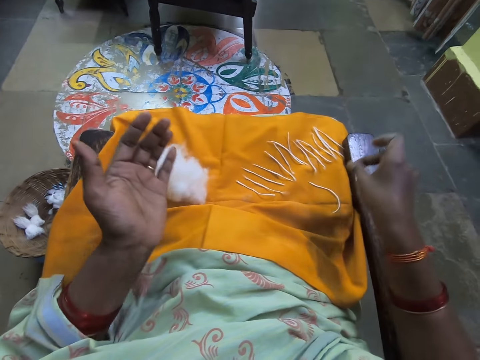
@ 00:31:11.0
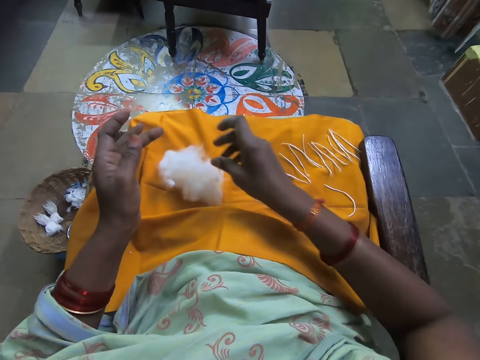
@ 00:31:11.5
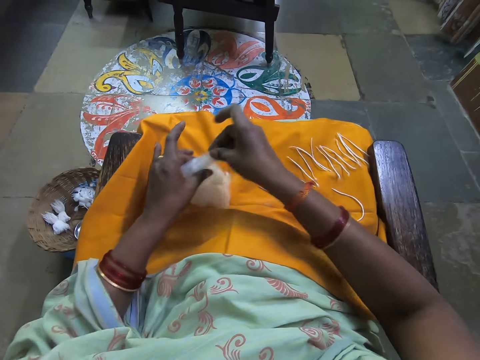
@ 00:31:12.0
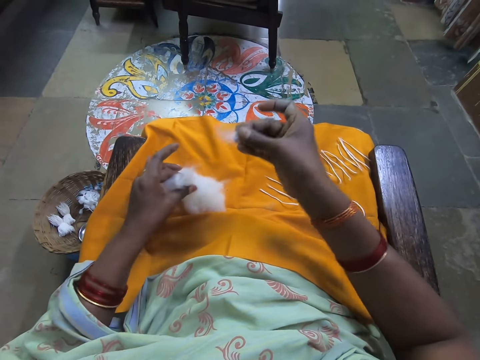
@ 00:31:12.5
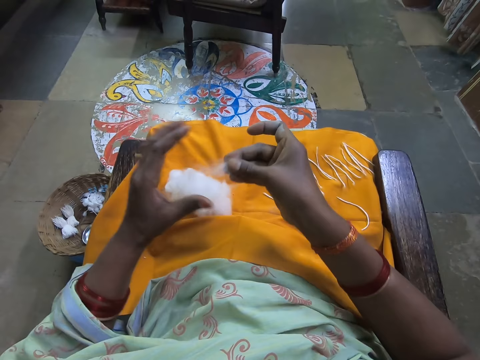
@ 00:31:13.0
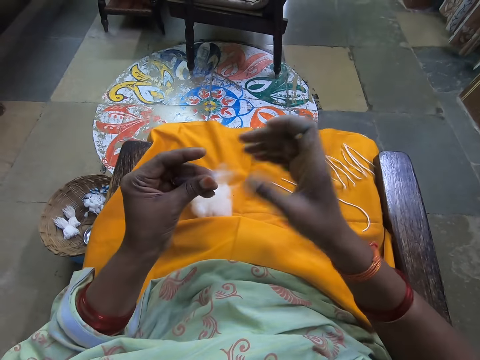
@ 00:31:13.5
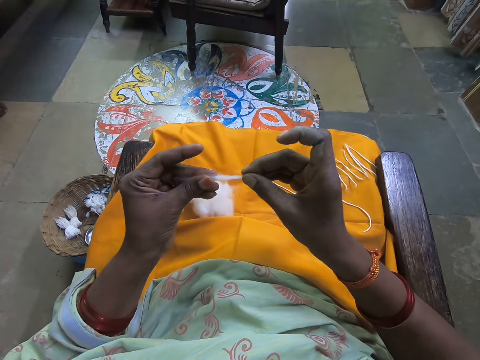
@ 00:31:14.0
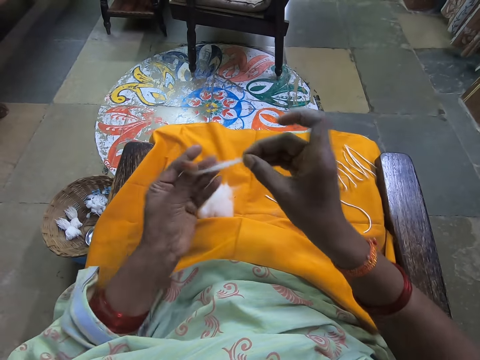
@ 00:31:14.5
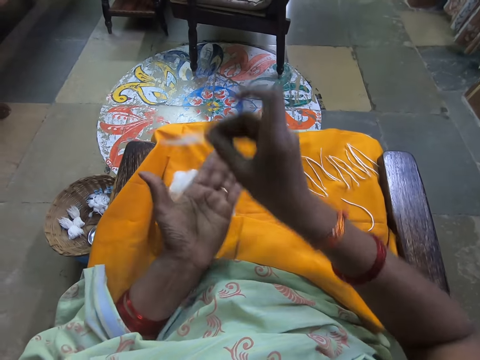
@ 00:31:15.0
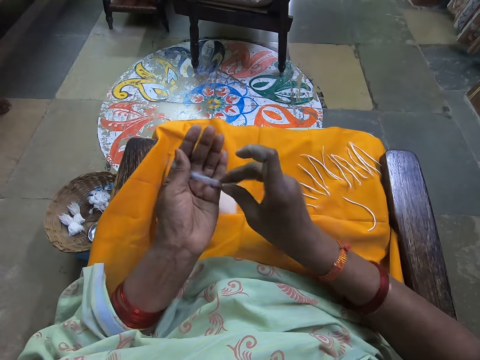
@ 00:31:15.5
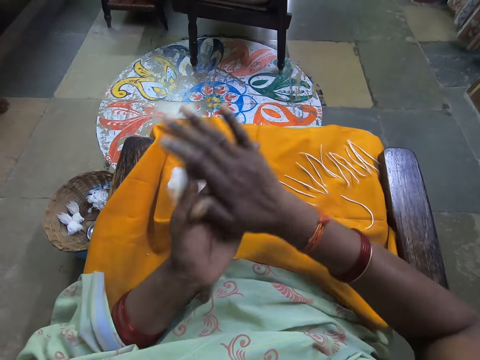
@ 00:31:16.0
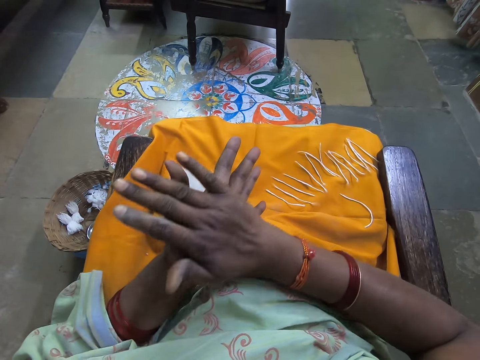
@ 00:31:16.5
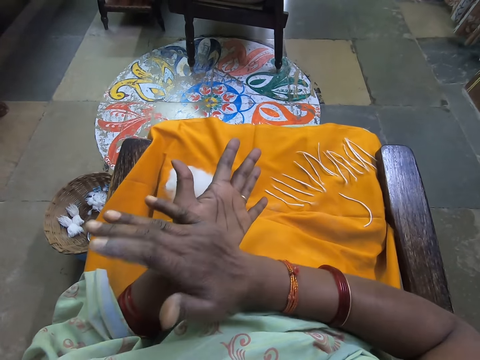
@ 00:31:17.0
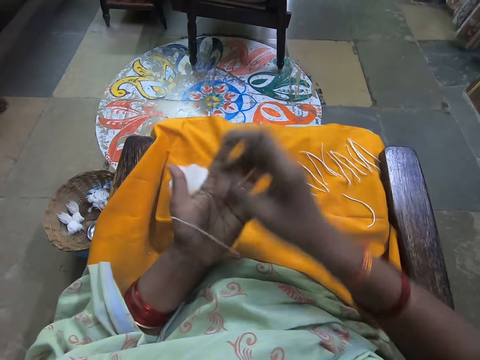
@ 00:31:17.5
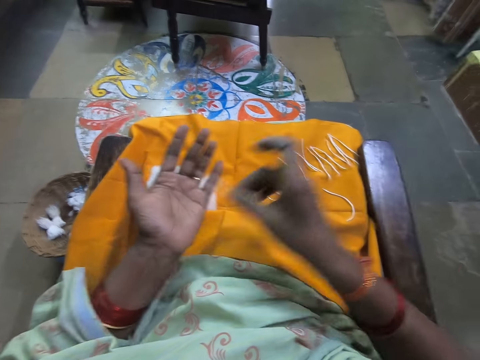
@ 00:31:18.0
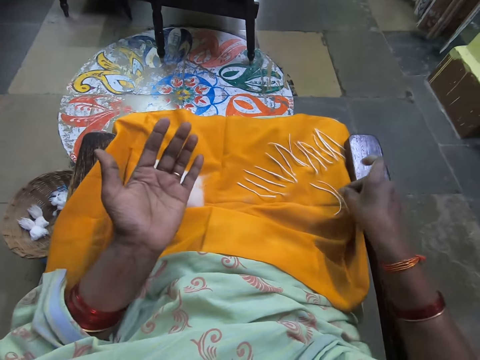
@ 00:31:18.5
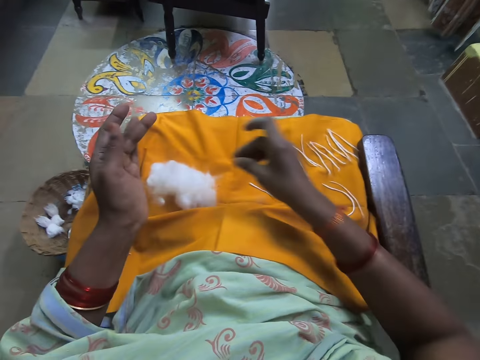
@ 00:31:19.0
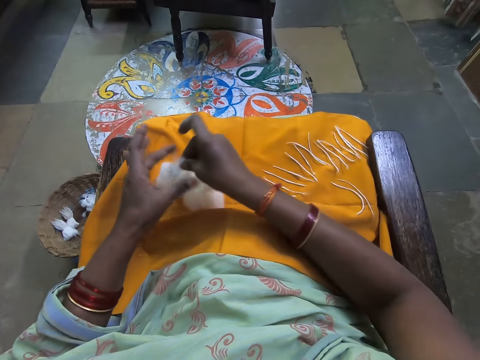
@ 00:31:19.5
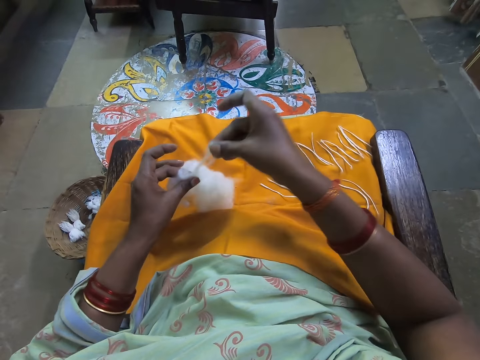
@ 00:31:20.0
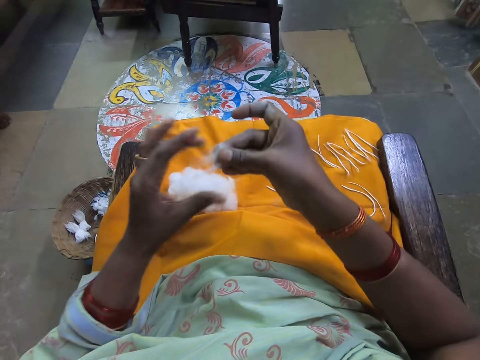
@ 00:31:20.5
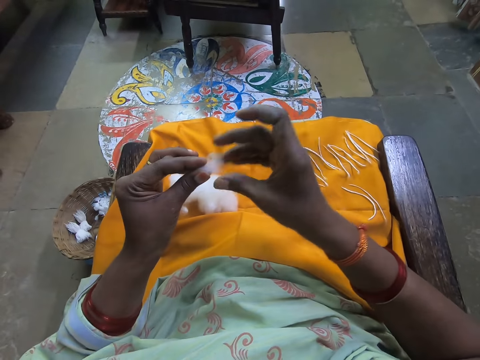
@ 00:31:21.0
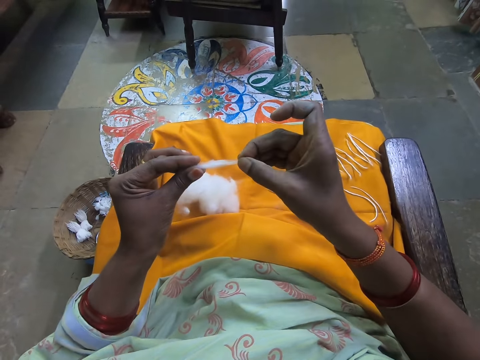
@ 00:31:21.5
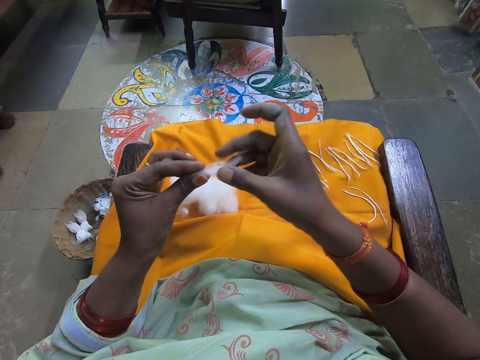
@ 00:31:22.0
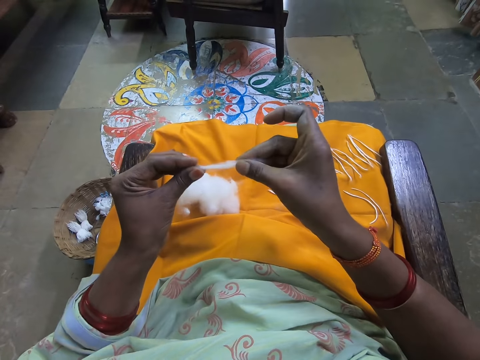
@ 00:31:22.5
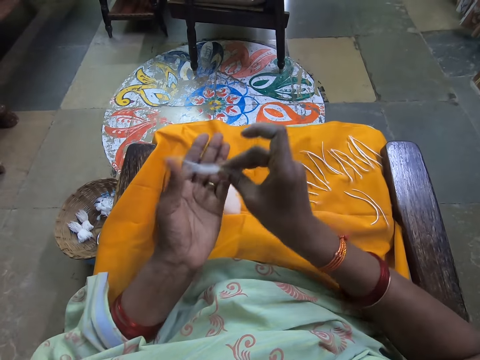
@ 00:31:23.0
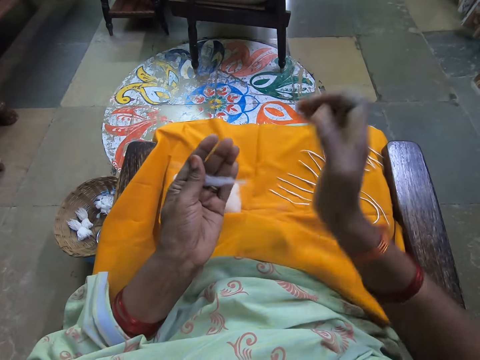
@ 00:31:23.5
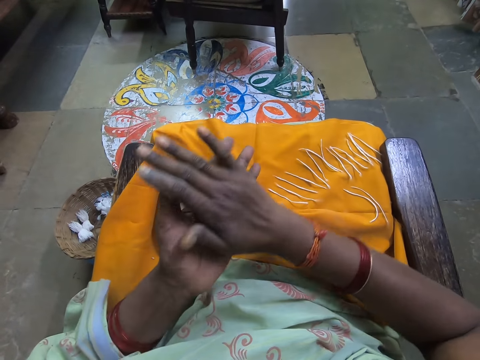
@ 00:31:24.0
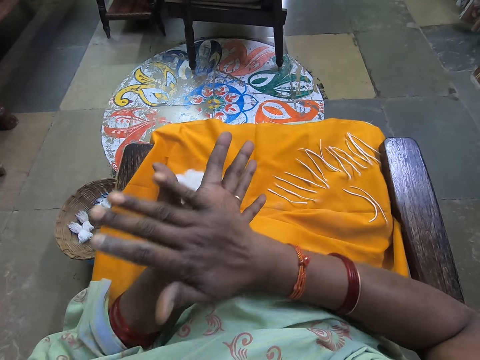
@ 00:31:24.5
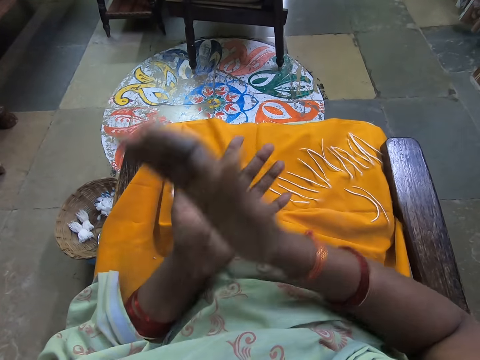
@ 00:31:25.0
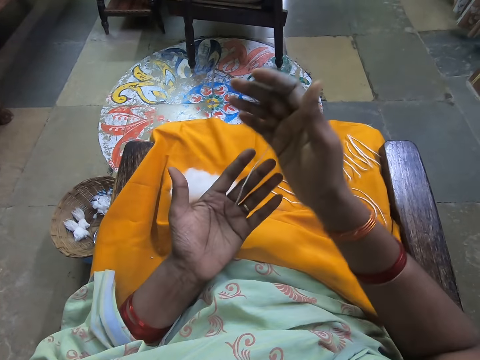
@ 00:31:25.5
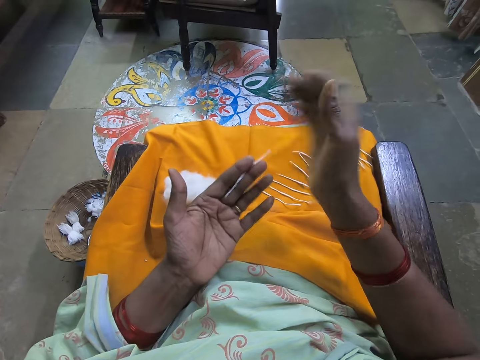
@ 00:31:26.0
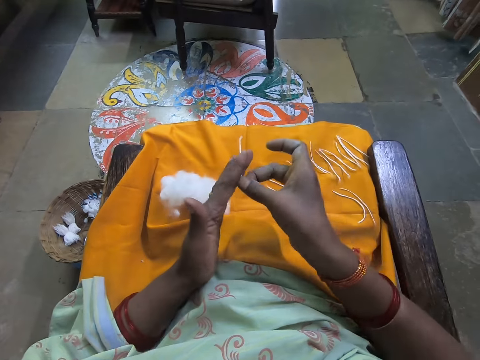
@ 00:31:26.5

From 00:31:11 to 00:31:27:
The camera wearer drops the folded cotton wool on the yellow cloth. She scoops cotton. She cuts cotton wool from a bundle of cotton wool on the yellow cloth on her lap. She stretches the cotton wool in her hands. She folds the cotton wool in her hands. She rolls the cotton in her hands. She drops the folded cotton wool on the yellow cloth. She scoops the cotton. She cuts cotton wool from the bundle of cotton wool on the yellow cloth on her lap. She stretches the cotton wool in her hands. She rolls the cotton in her hands. She folds the cotton wool in her hands.

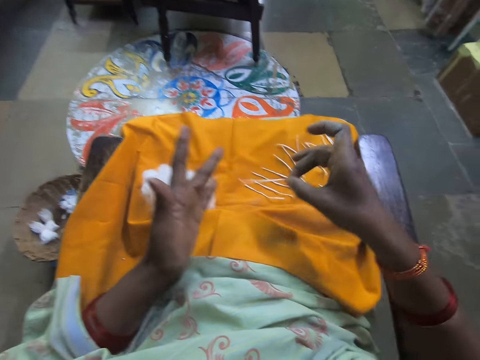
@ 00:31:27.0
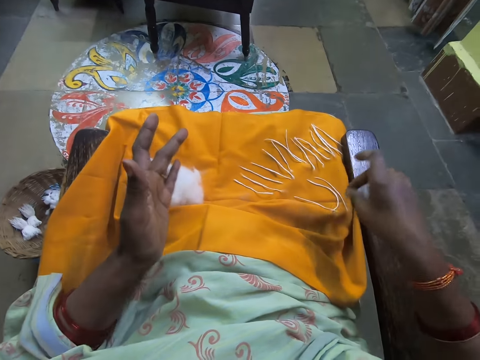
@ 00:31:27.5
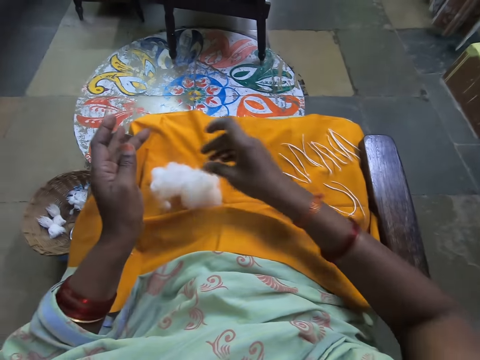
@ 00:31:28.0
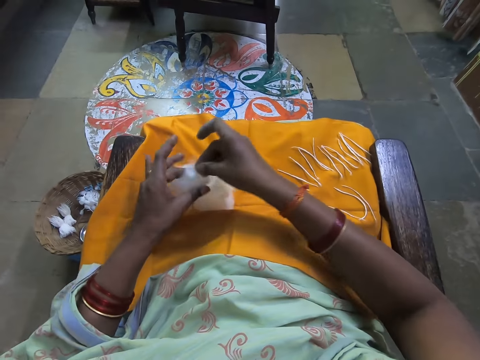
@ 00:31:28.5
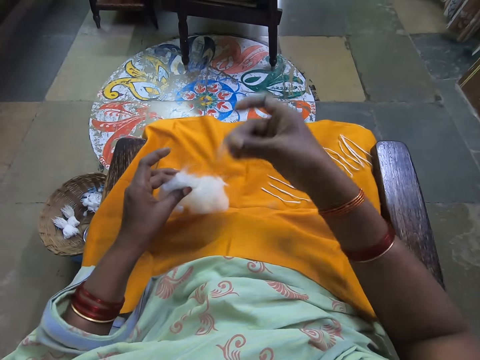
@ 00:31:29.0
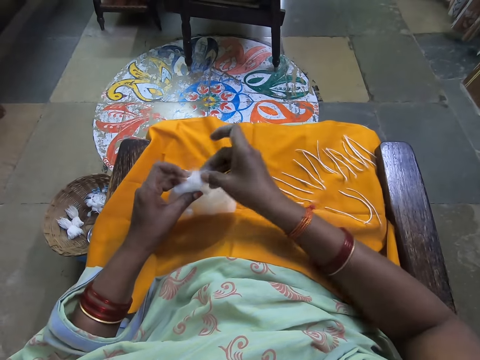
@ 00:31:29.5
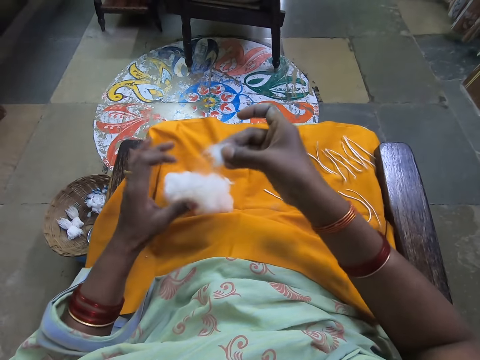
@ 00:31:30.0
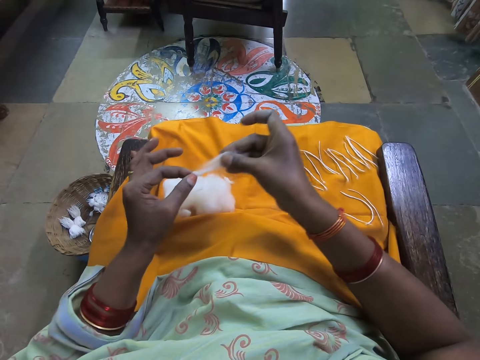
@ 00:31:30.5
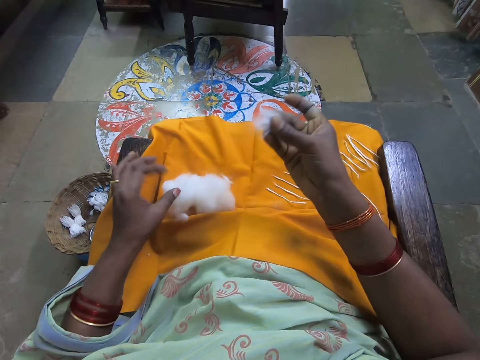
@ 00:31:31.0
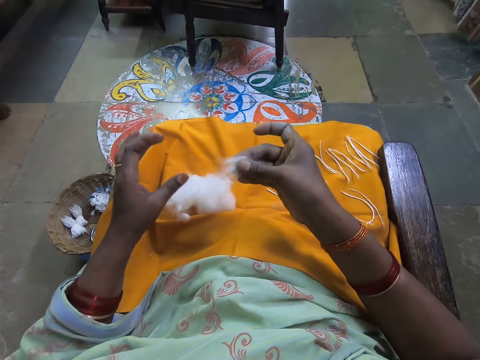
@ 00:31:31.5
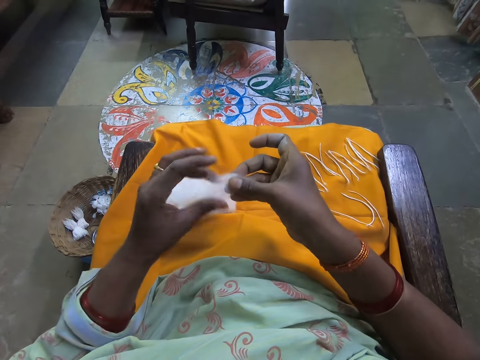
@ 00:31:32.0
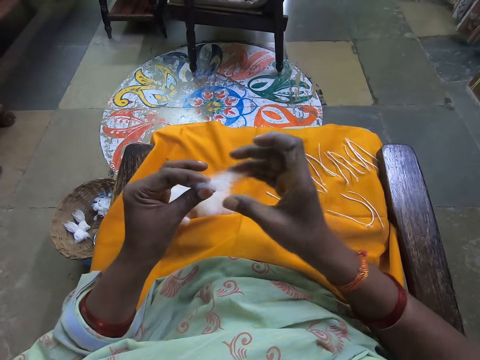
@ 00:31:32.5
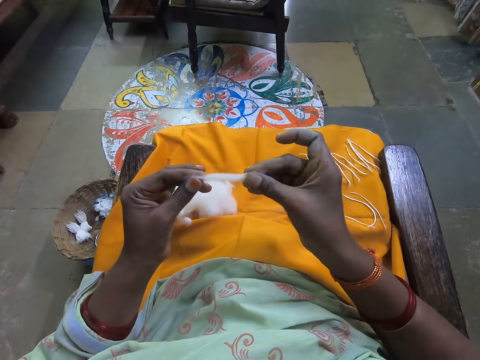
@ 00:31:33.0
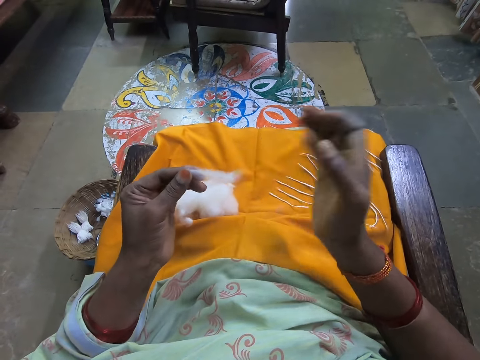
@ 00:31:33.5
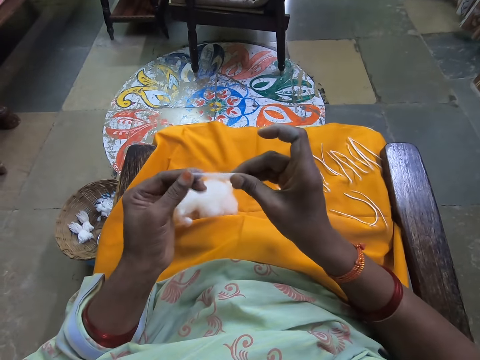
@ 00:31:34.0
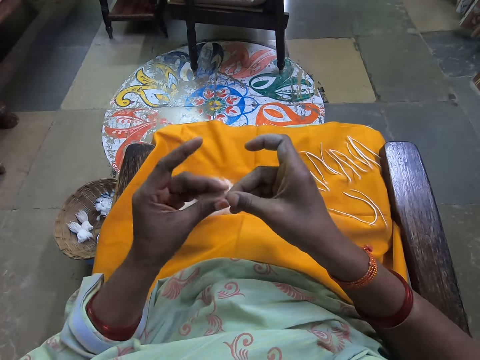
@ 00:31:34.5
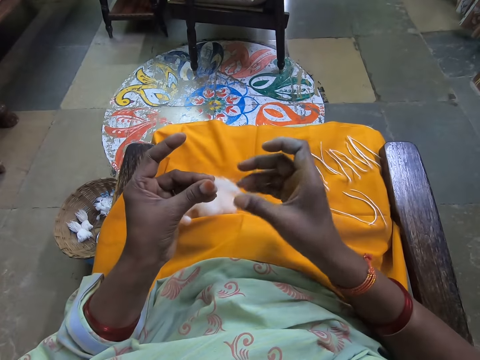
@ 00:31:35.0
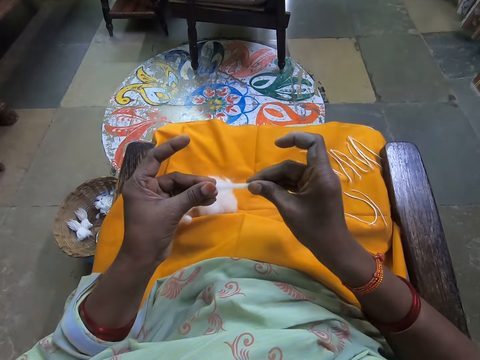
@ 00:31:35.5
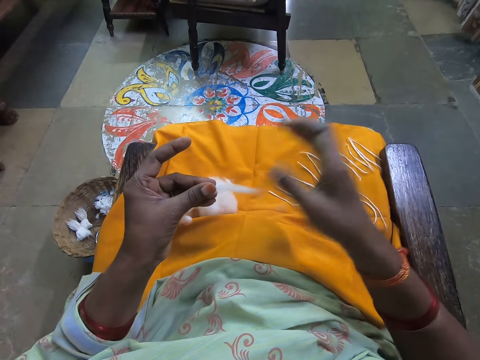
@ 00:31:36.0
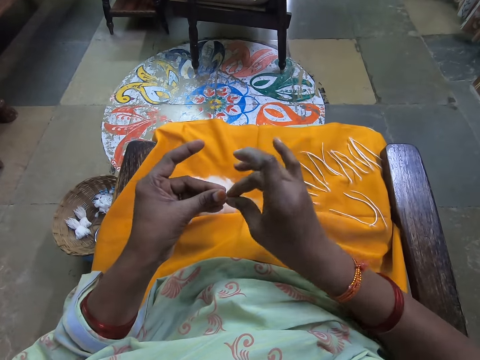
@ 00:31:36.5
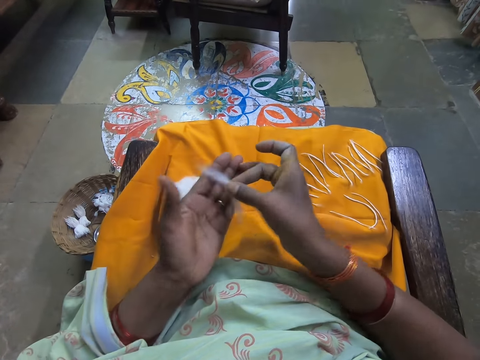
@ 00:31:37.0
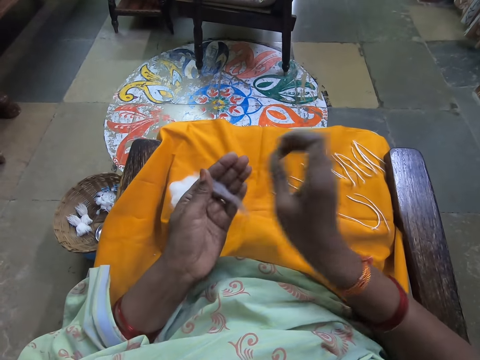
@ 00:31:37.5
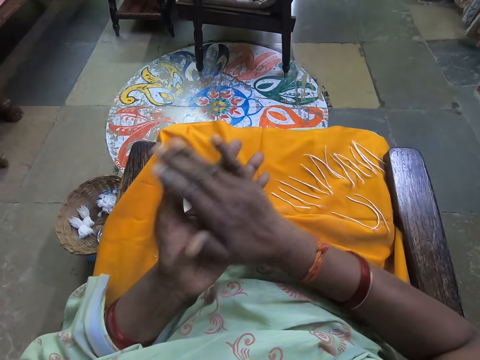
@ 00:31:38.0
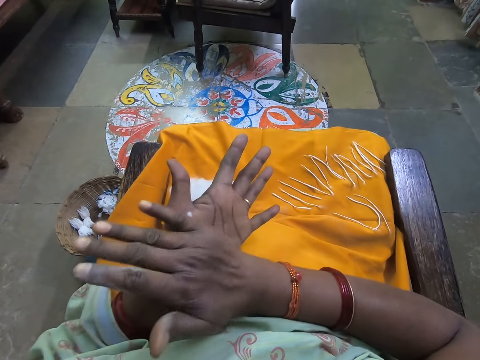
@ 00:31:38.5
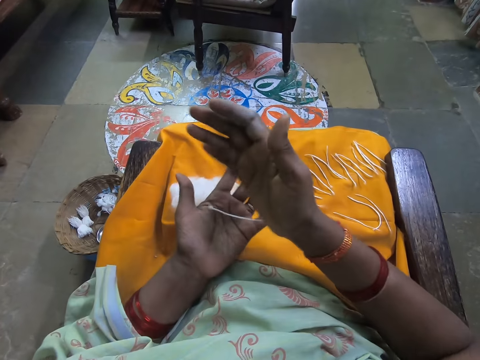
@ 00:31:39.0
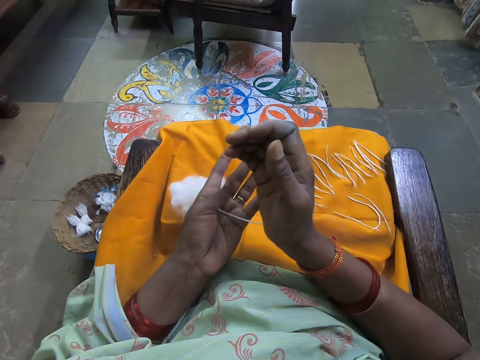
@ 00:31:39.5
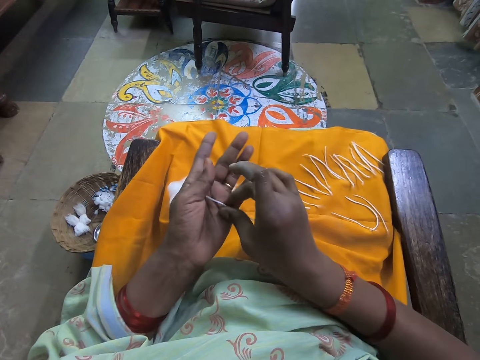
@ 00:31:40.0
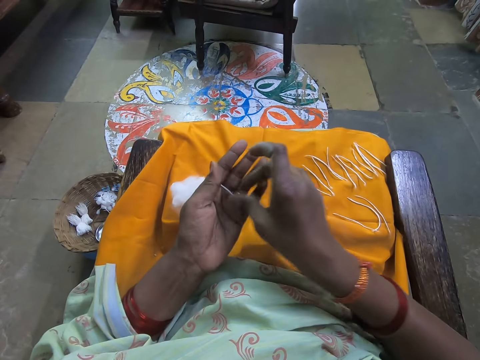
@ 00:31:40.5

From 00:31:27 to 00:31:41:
The camera wearer drops the folded cotton wool on the yellow cloth. She scoops the cotton. She cuts cotton wool from a bundle of cotton wool on the yellow cloth on her lap. She stretches the cotton wool in her hands. She rolls the cotton in her hands and folds the cotton wool in her hands.
